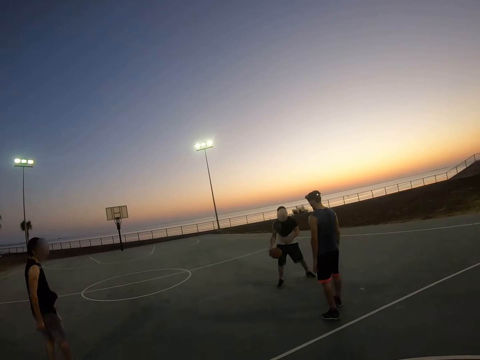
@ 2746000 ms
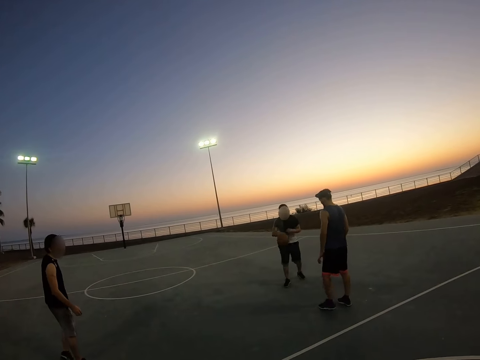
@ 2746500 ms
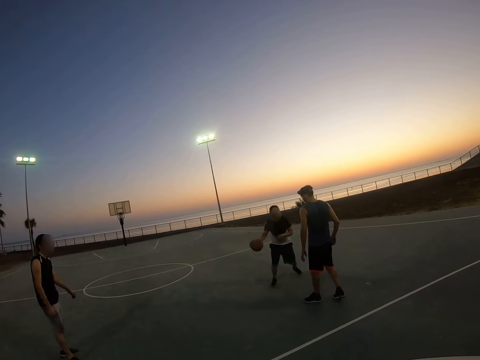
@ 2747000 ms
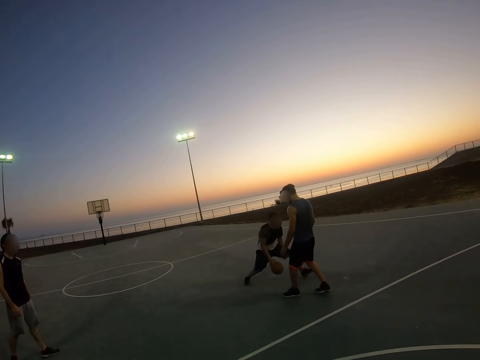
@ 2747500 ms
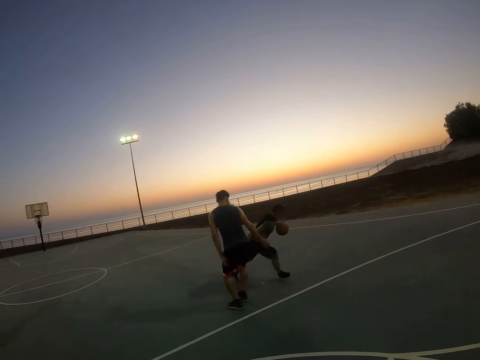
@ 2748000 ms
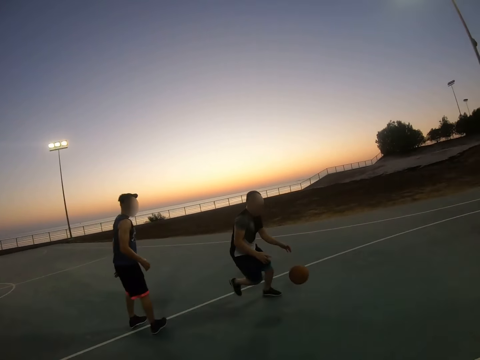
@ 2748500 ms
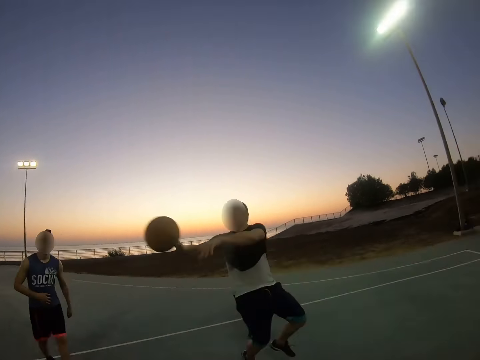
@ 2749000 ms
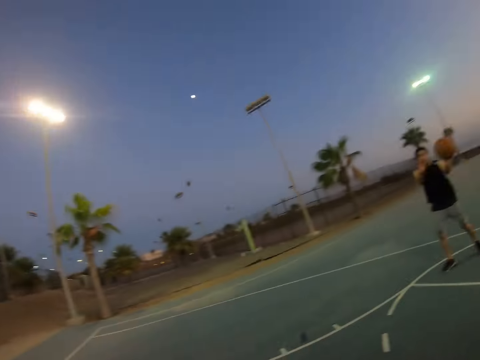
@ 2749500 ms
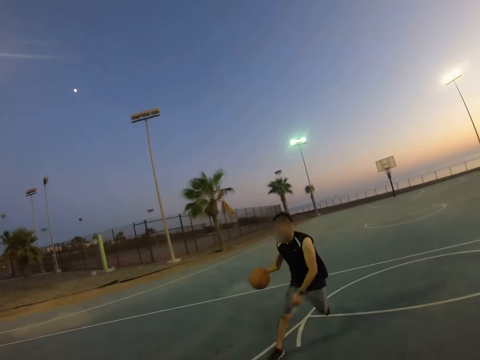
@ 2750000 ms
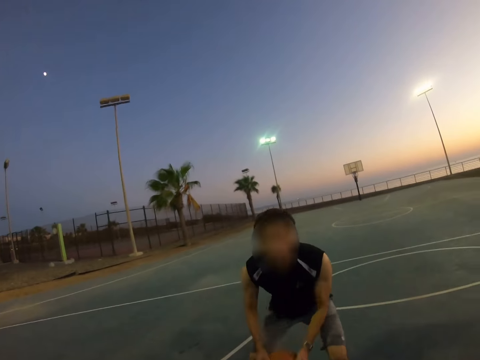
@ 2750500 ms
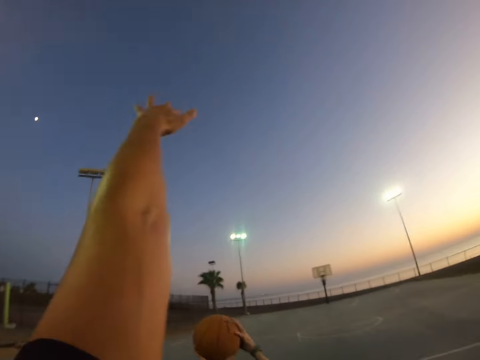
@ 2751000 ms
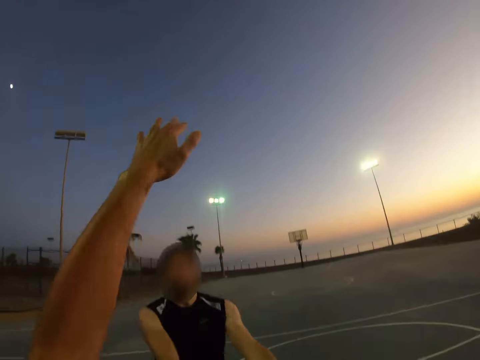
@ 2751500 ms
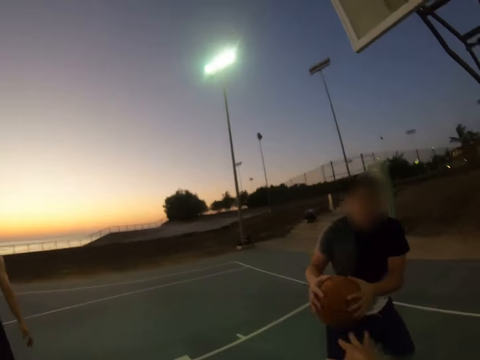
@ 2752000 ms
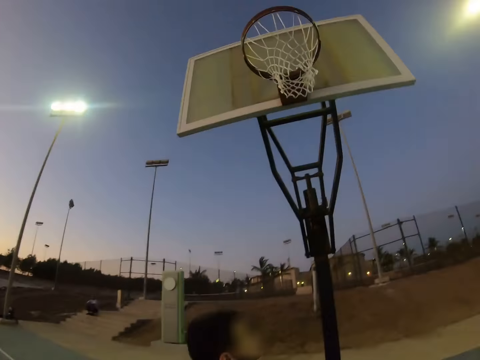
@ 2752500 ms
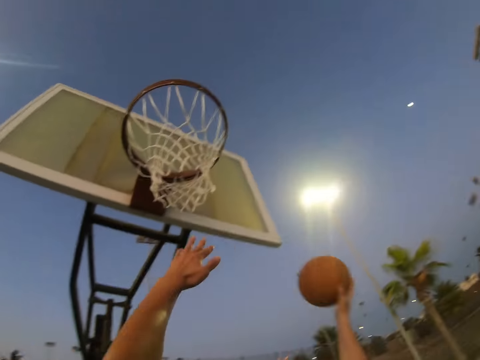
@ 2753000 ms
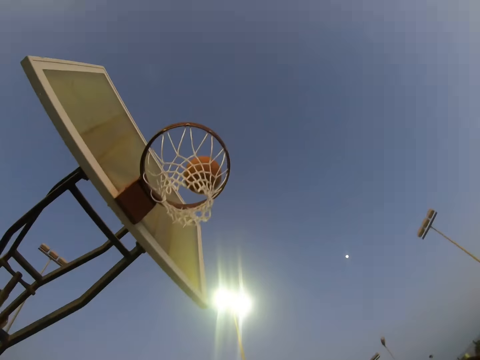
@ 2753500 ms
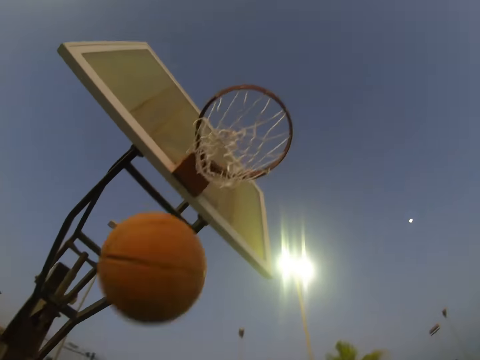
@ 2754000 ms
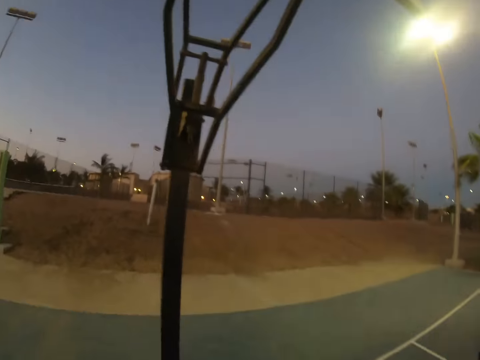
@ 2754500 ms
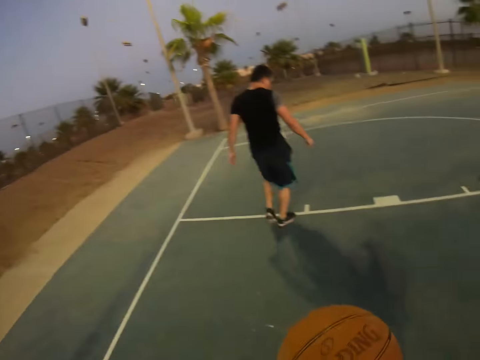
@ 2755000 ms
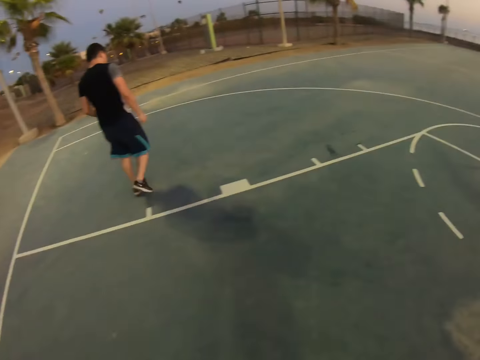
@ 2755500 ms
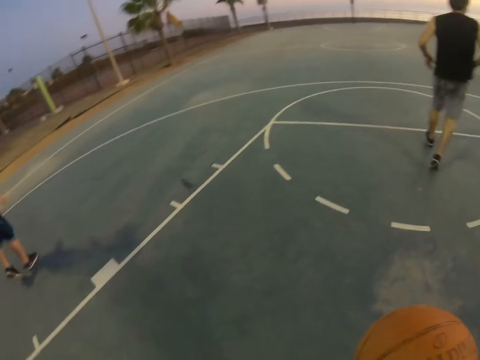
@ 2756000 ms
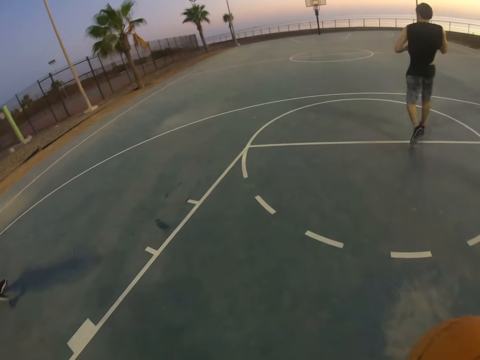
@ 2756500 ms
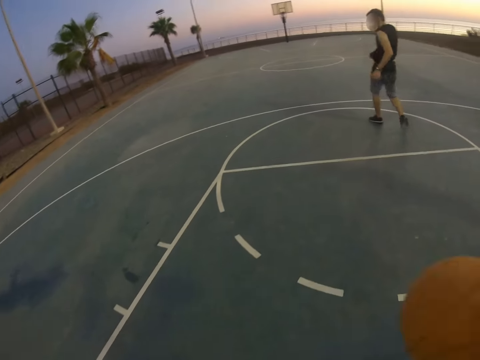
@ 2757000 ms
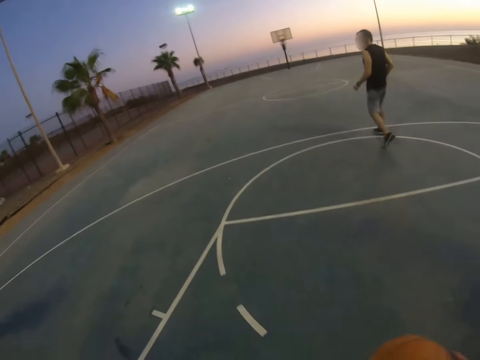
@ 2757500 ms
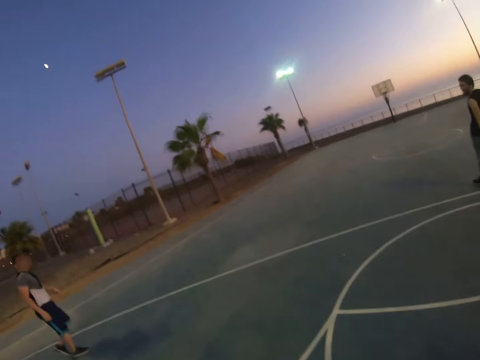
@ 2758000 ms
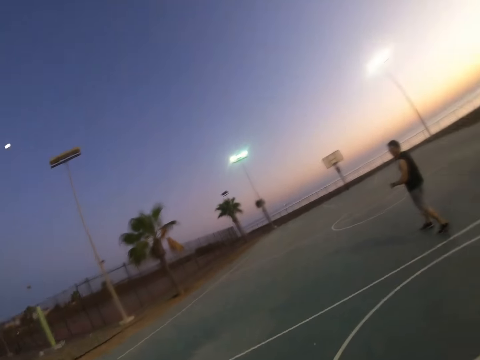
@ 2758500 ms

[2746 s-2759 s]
A man runs with the ball and throws the ball to another man. The camera wearer raises his hand. The other man throws the ball to the first man. The first man scores the field goal.

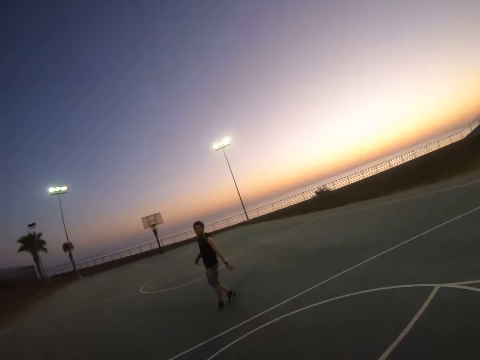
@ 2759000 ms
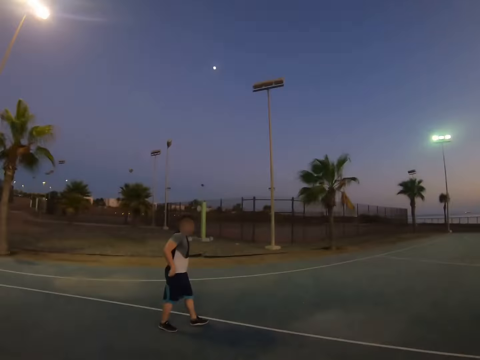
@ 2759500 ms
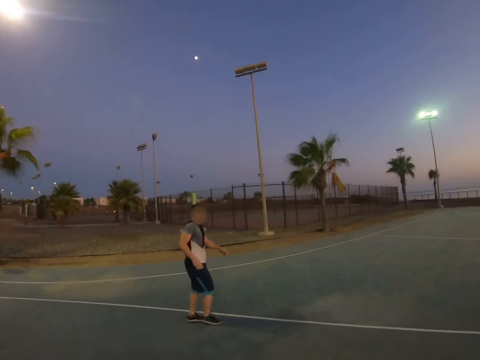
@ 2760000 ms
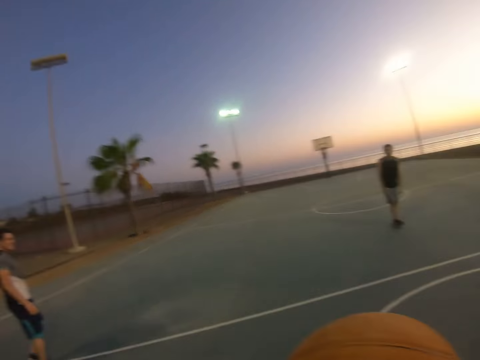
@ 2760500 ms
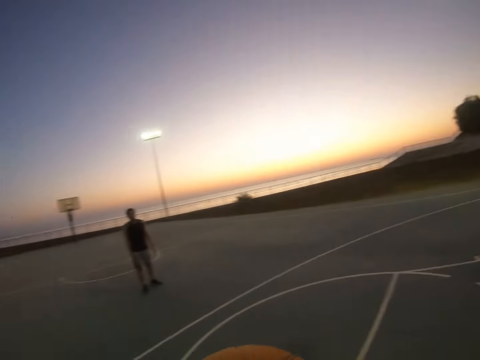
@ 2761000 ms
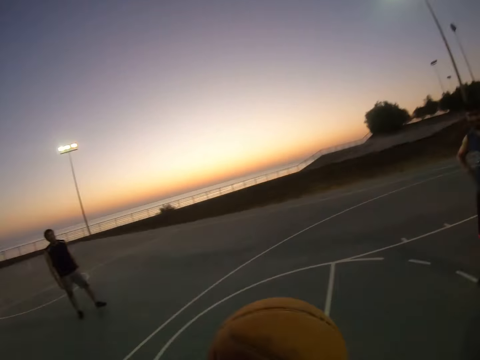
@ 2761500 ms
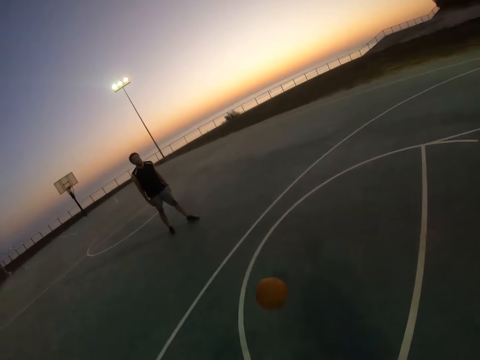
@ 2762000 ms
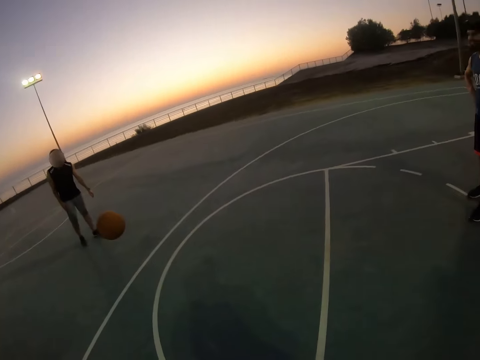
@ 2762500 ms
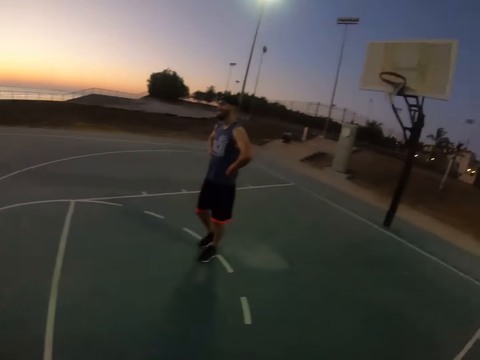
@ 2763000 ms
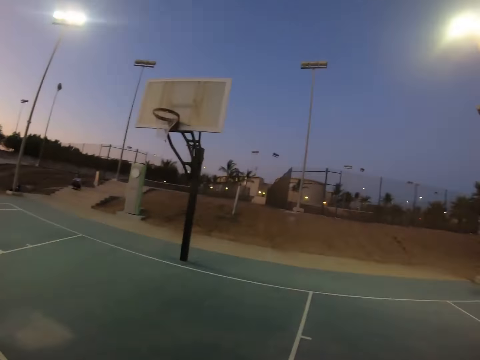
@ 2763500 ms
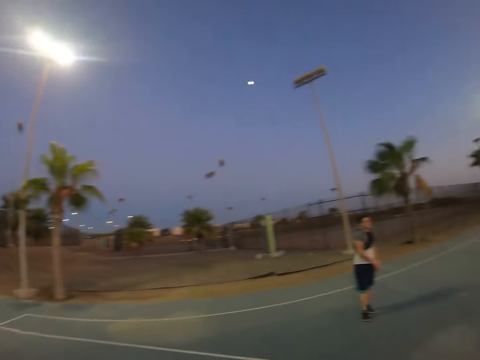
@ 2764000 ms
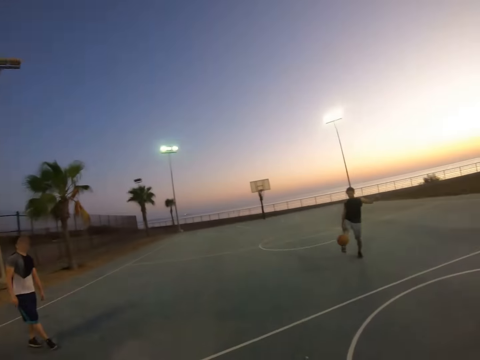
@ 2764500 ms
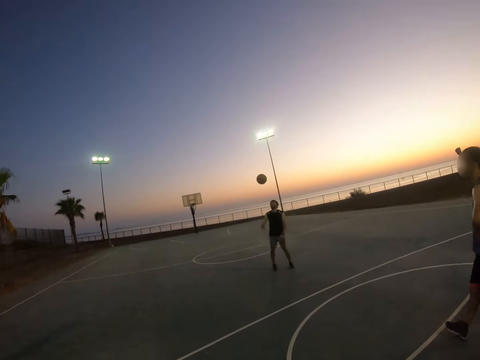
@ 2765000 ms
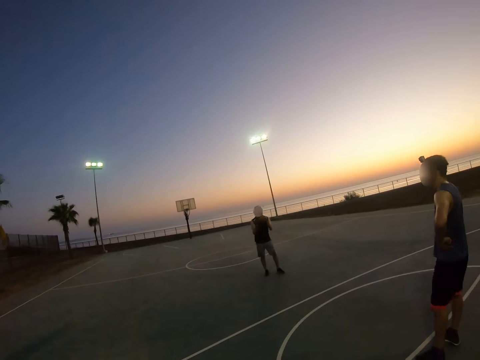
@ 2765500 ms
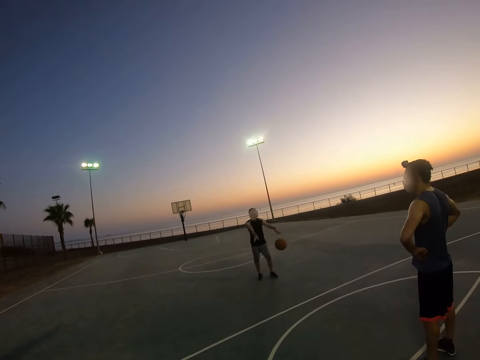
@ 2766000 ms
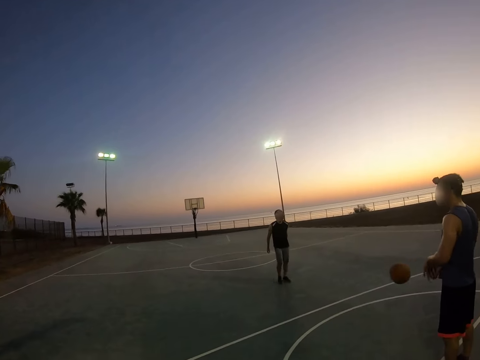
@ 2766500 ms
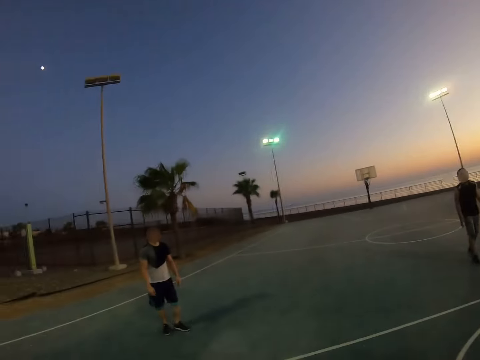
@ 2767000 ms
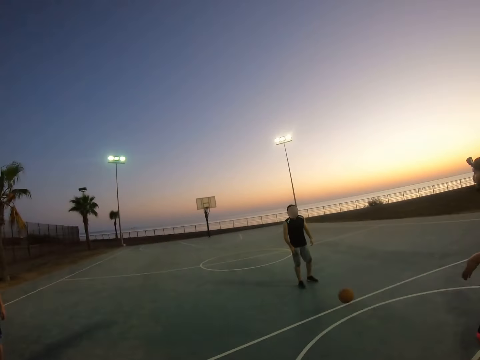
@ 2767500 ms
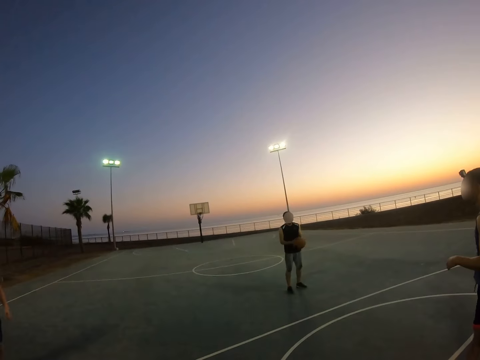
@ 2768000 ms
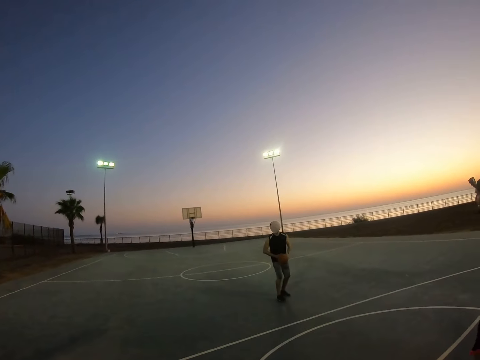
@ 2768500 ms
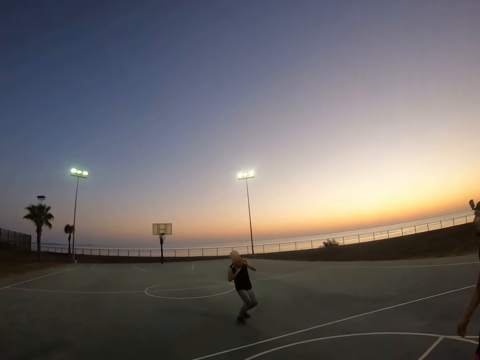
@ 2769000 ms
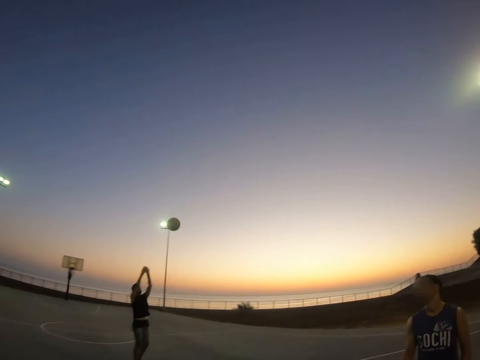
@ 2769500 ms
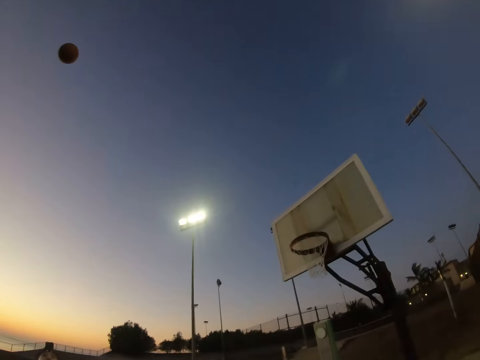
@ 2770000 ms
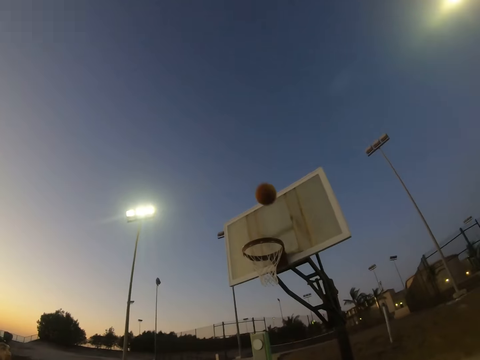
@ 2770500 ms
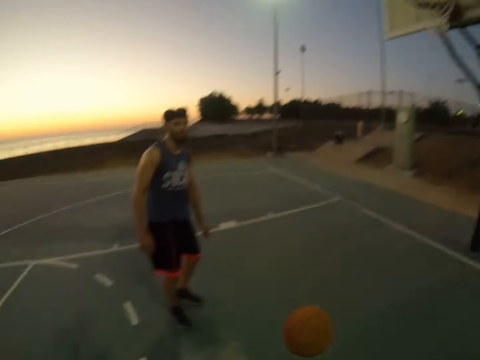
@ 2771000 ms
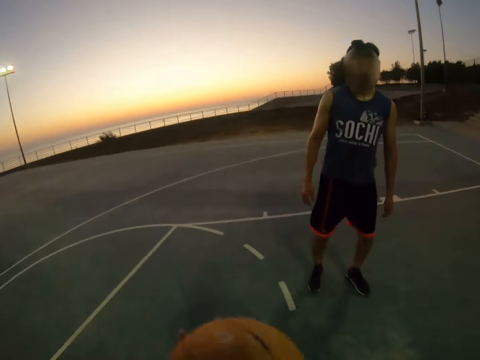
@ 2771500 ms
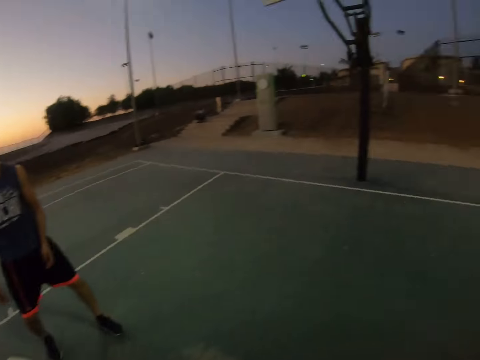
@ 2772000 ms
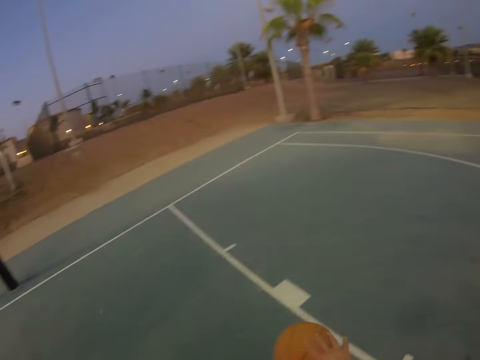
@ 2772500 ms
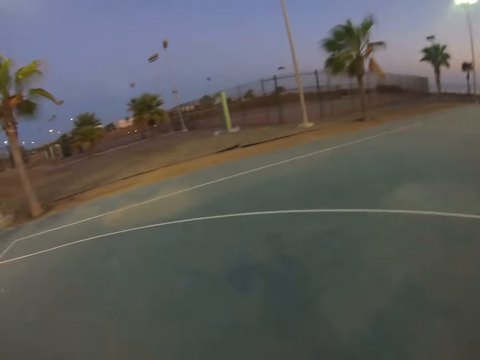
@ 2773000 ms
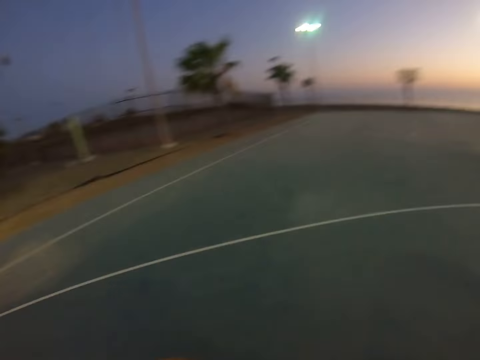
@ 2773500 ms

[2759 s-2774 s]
The camera wearer looks around. They throw the ball. They play basketball. A man hits the ball with his head. The man catches the ball and throws the ball to the camera wearer. The man plays basketball. The camera wearer catches the ball. They throw the ball to the man. The man throws the ball to the field goal. The camera wearer plays basketball.
